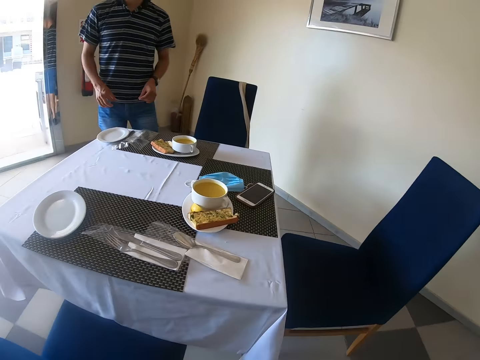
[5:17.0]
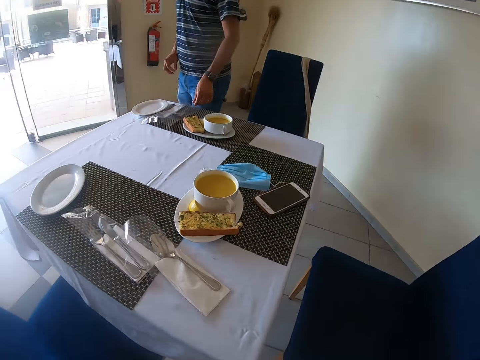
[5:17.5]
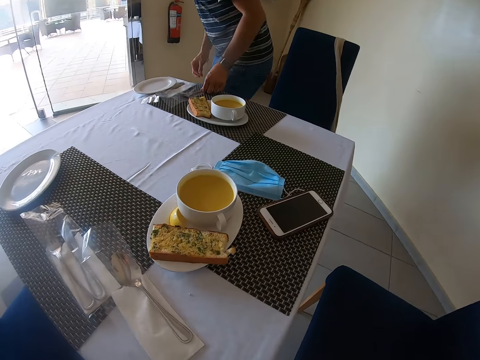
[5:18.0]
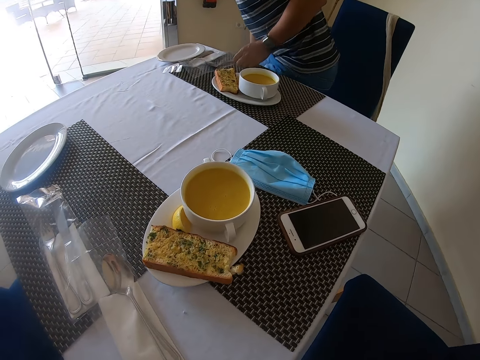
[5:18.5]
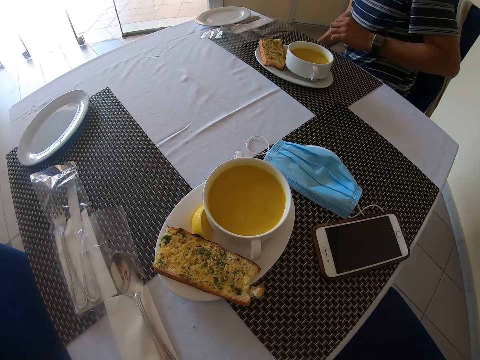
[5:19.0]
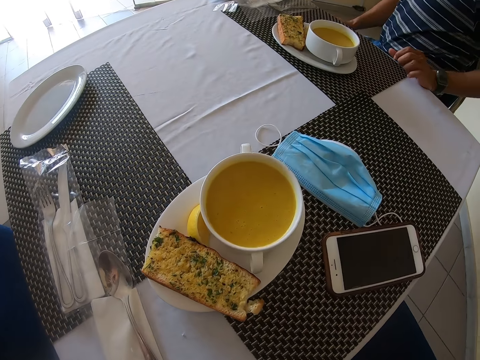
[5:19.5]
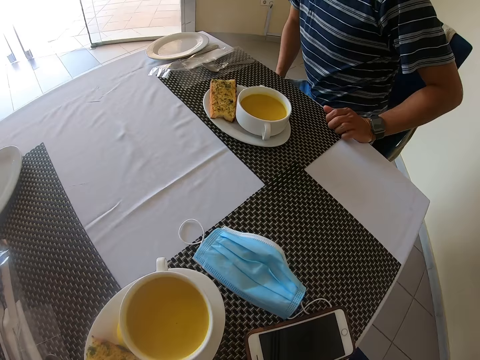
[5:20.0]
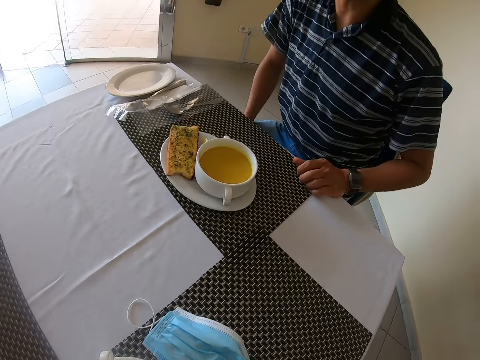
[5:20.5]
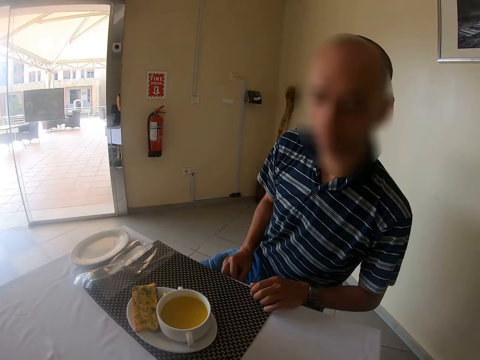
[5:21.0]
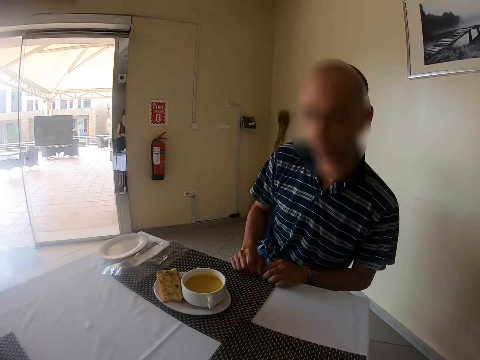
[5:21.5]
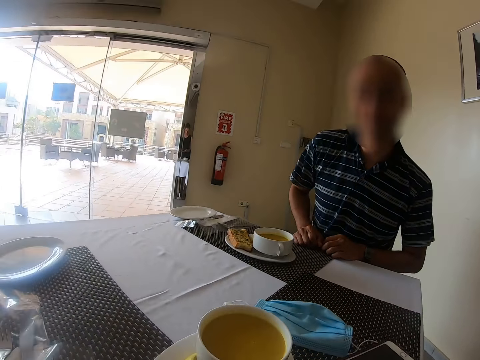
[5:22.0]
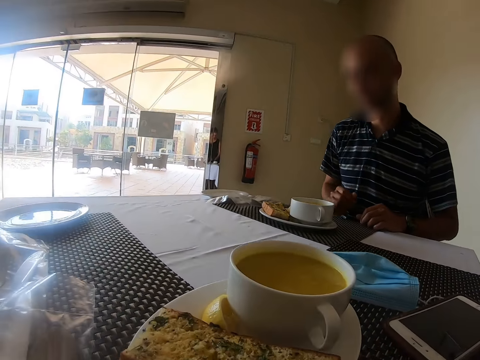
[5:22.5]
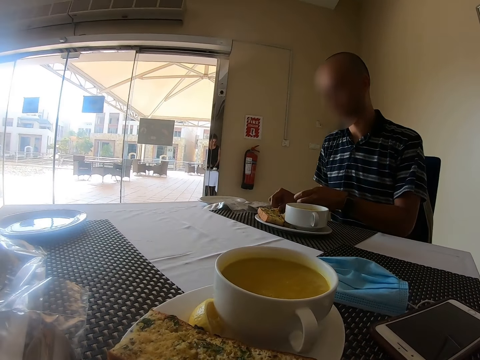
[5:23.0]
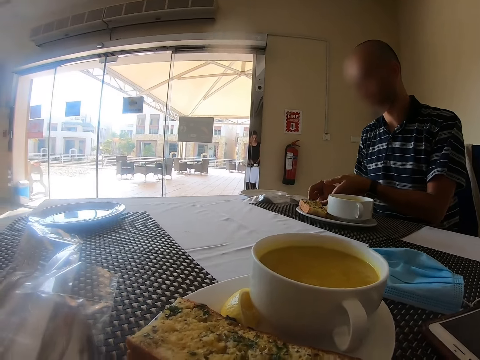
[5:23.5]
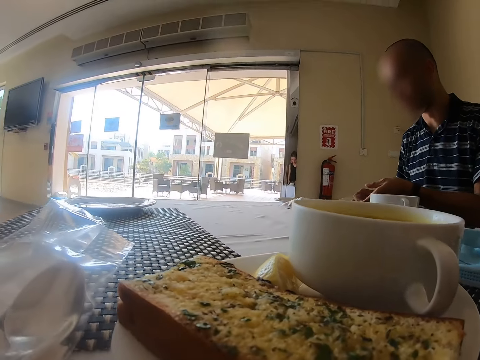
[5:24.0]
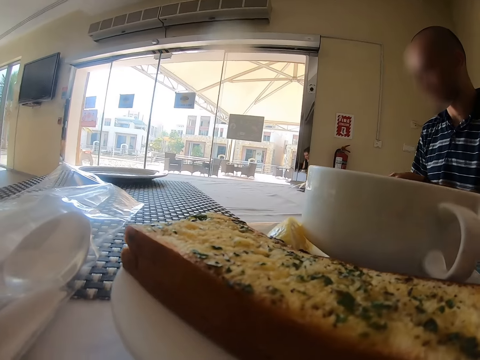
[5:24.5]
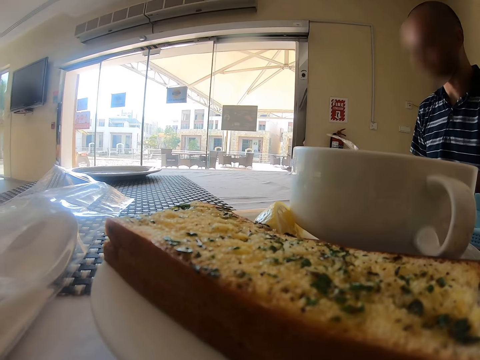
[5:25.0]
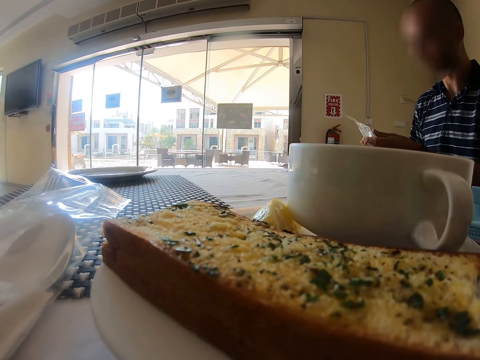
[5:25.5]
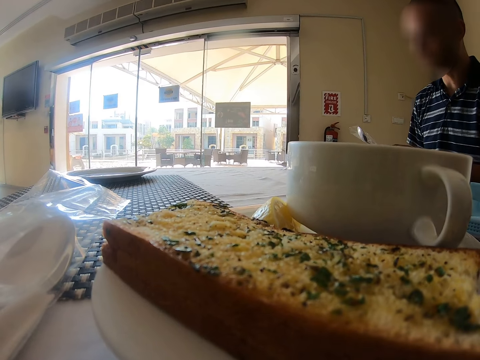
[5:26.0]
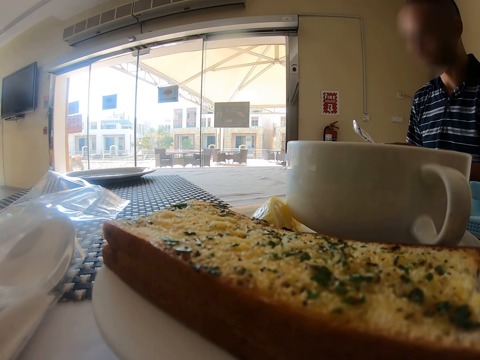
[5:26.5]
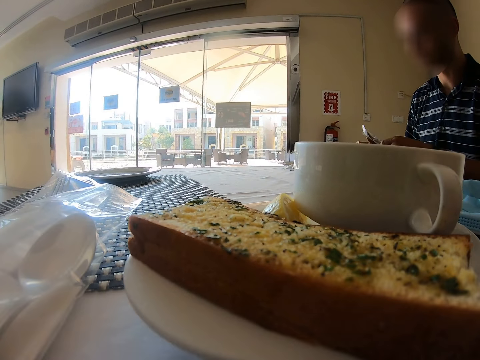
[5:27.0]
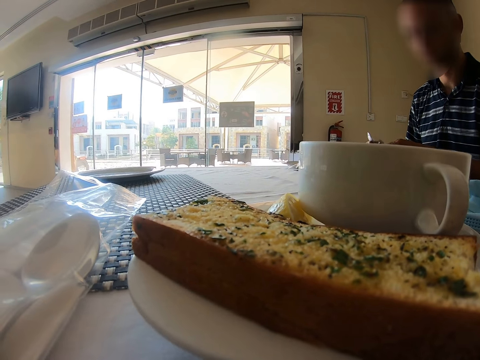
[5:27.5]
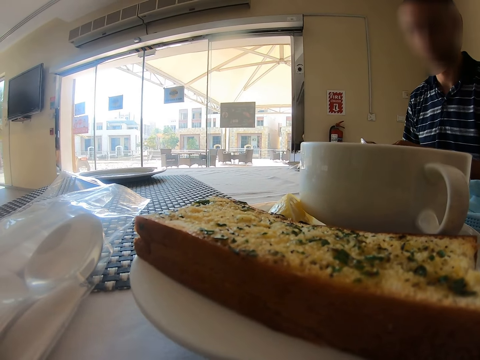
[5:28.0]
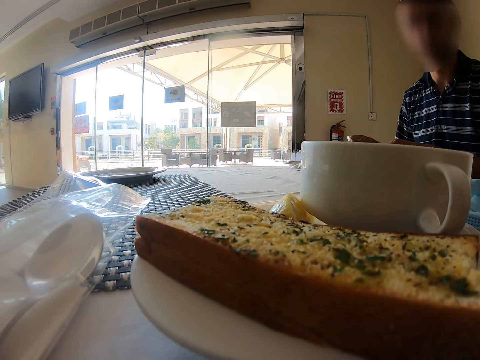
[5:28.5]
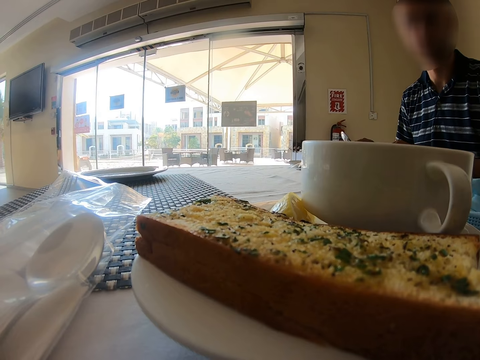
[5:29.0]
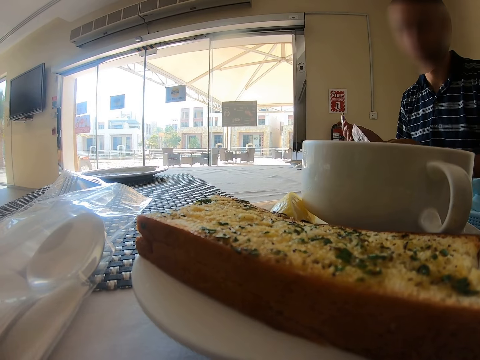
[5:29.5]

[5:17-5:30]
A man sits on a chair. The camera wearer sits on a chair in the dining room. The man picks a spoon from the table. The man removes the spoon from the polythene.

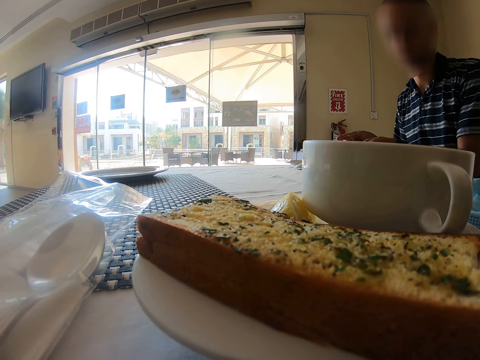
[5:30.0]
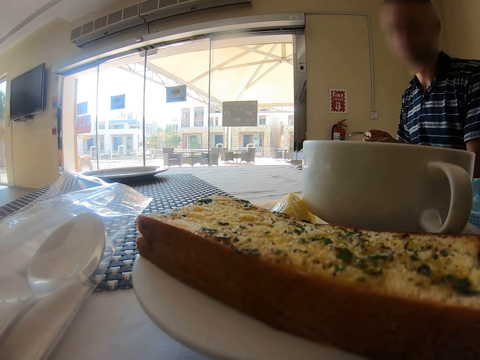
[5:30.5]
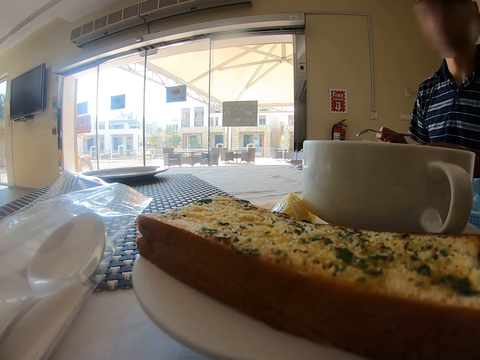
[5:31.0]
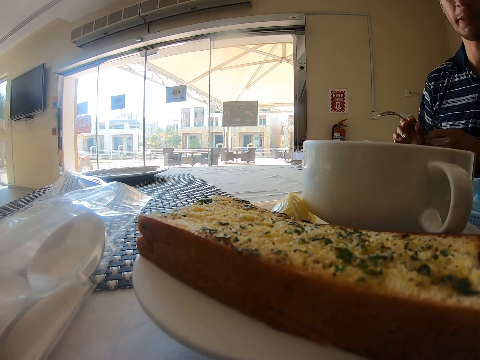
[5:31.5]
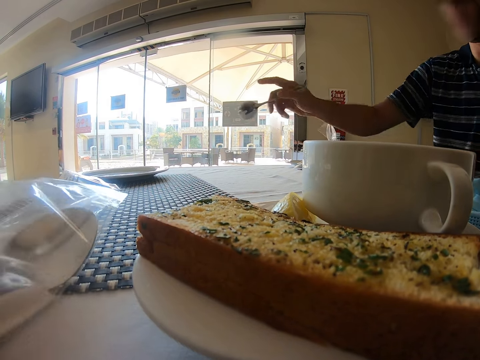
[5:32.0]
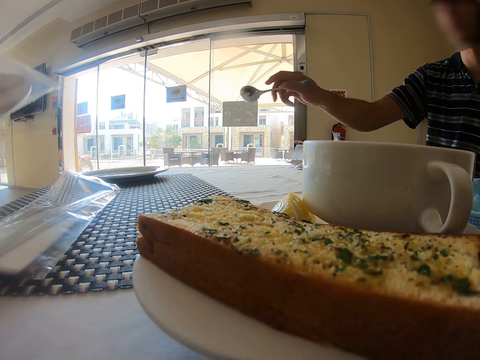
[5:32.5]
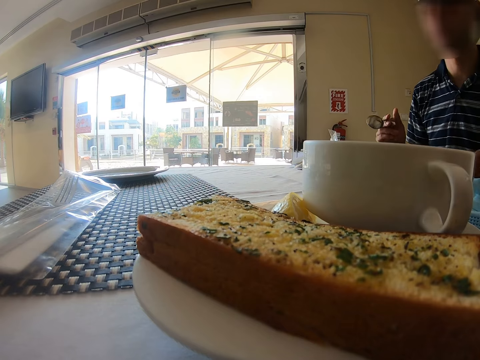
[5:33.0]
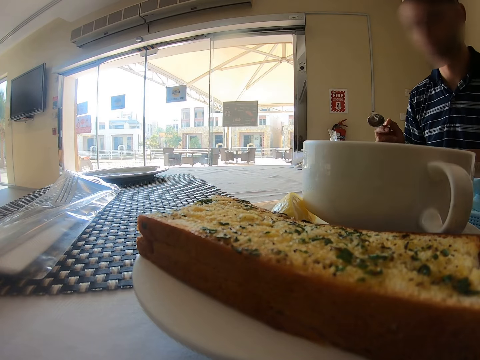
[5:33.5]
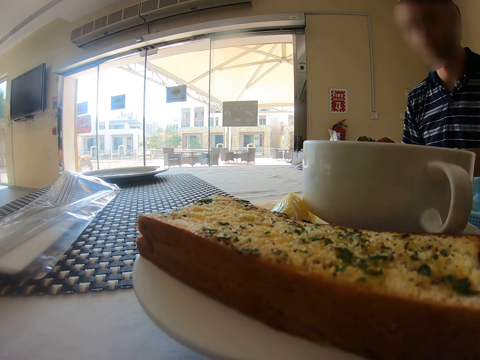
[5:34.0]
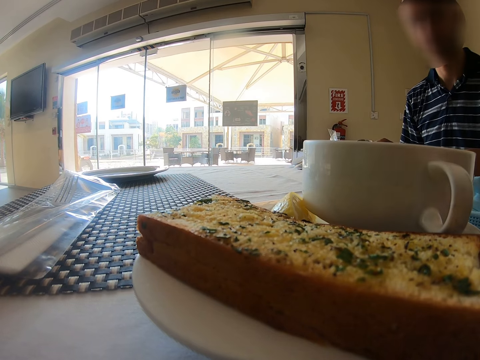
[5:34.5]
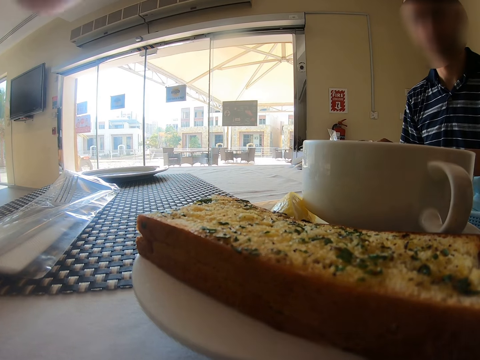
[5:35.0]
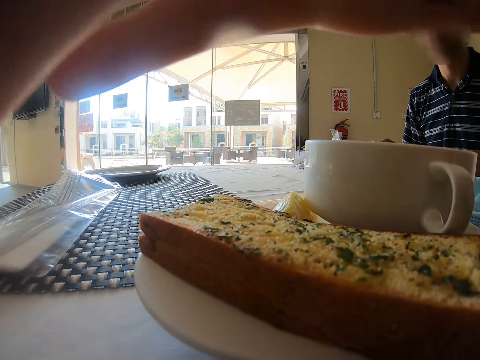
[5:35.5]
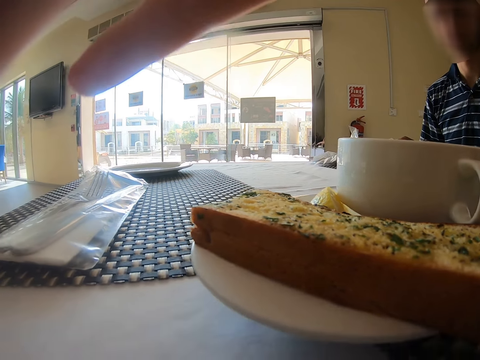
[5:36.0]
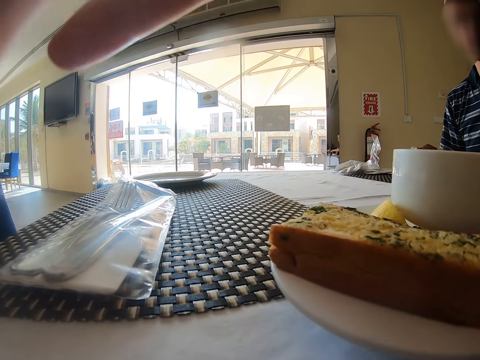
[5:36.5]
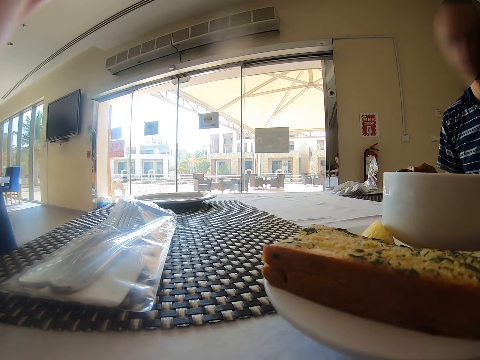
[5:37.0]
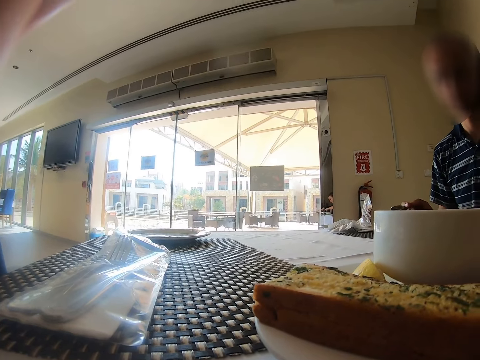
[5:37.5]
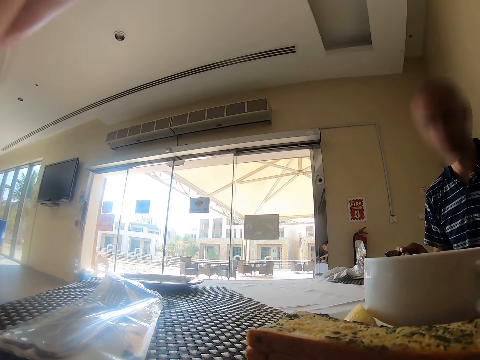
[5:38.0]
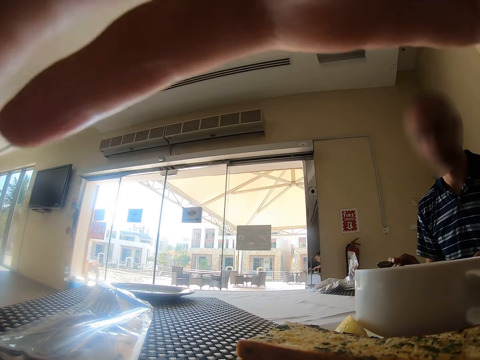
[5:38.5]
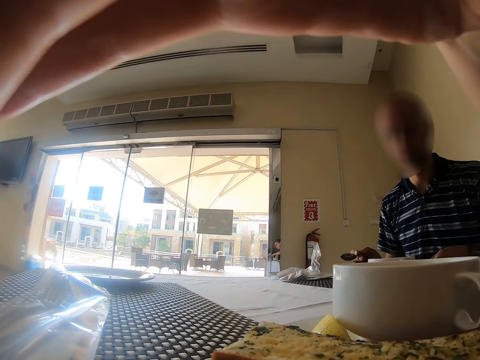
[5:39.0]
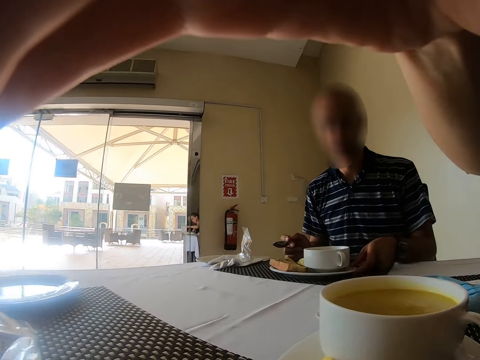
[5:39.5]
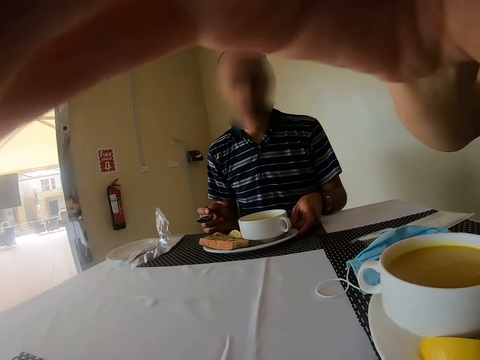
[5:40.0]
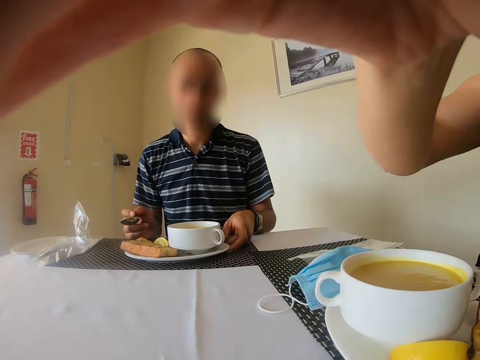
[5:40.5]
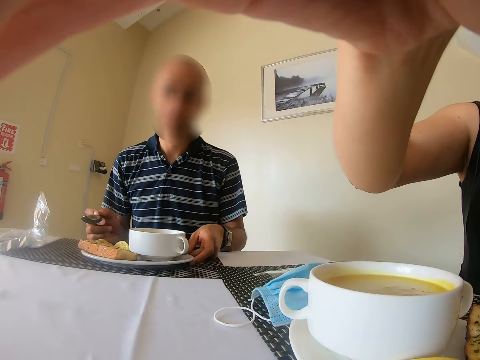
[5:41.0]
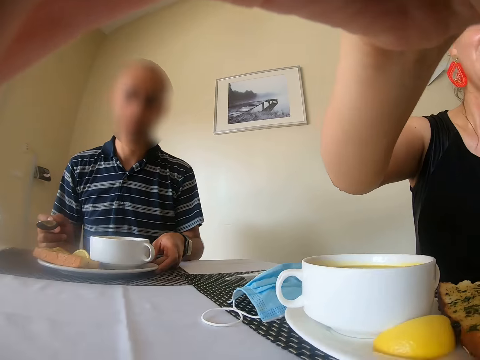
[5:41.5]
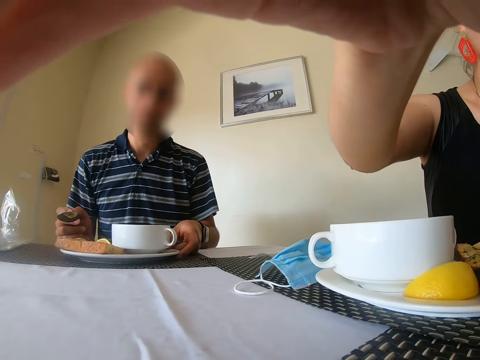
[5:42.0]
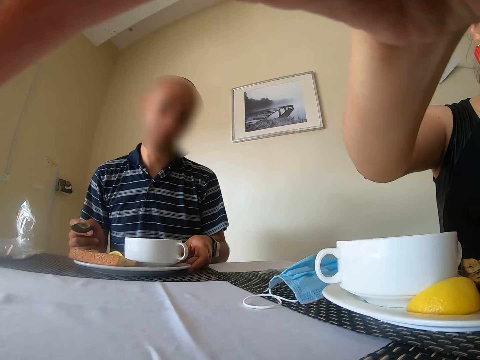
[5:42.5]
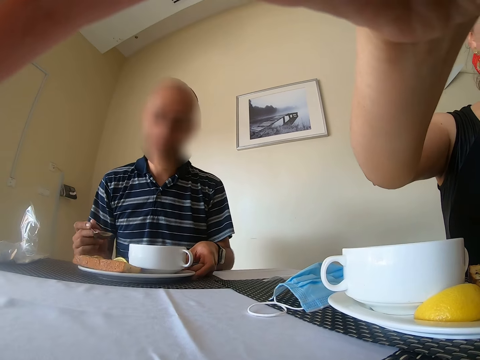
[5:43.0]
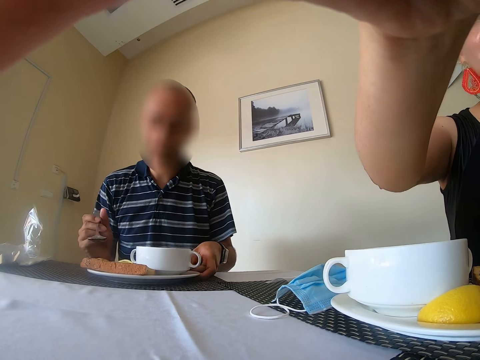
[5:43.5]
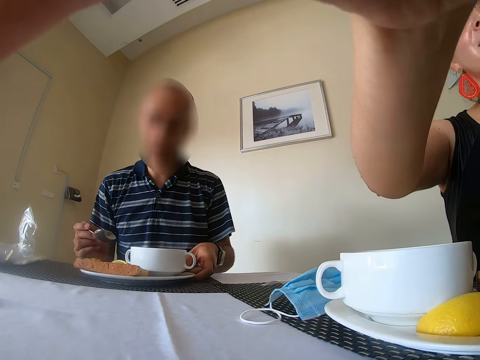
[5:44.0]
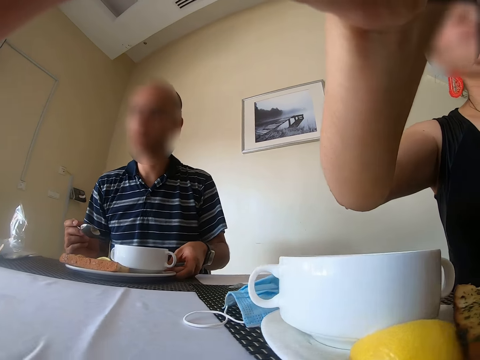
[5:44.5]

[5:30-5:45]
The camera wearer picks up the spoon from the table. A man points with the hand holding the spoon. A woman adjusts the camera on the camera wearer.
